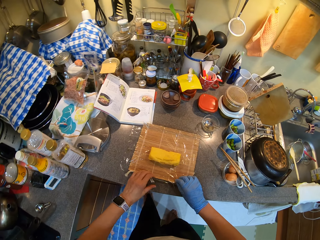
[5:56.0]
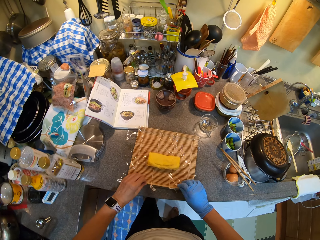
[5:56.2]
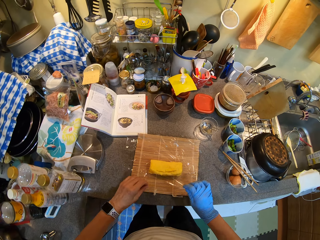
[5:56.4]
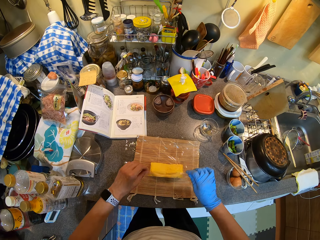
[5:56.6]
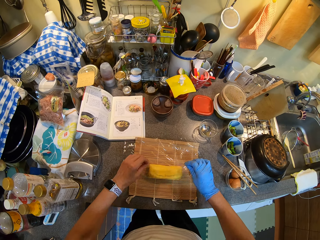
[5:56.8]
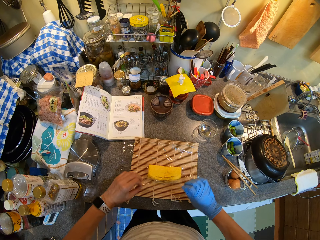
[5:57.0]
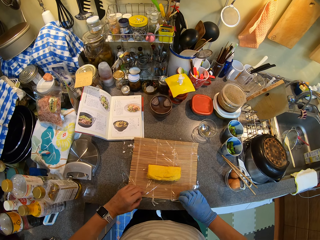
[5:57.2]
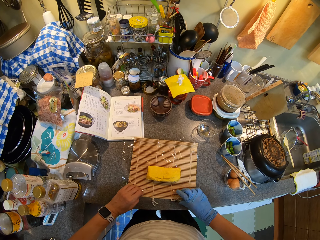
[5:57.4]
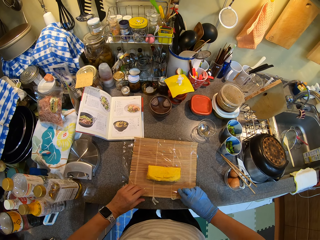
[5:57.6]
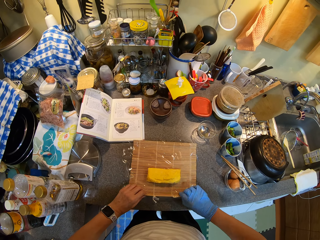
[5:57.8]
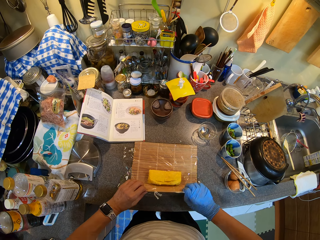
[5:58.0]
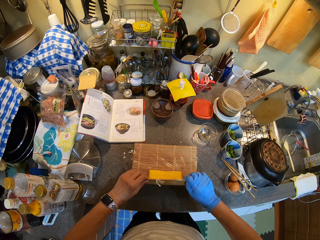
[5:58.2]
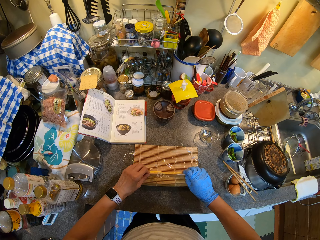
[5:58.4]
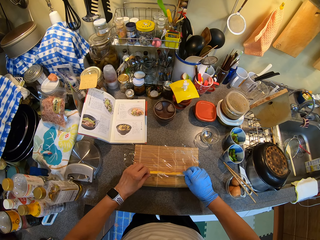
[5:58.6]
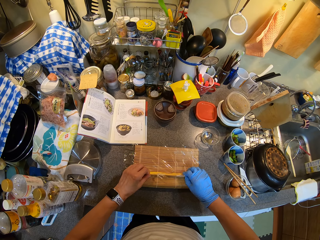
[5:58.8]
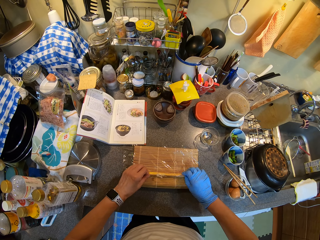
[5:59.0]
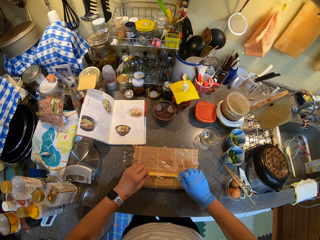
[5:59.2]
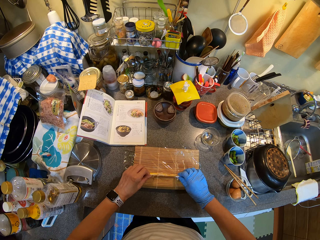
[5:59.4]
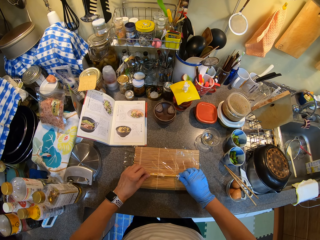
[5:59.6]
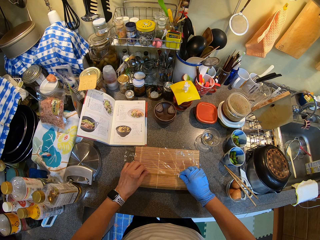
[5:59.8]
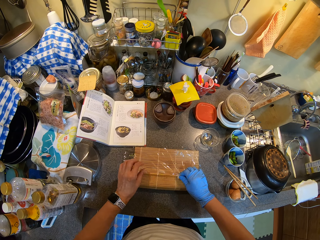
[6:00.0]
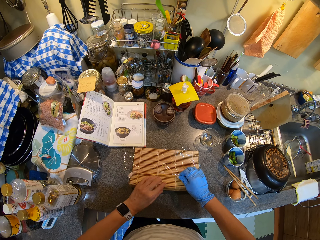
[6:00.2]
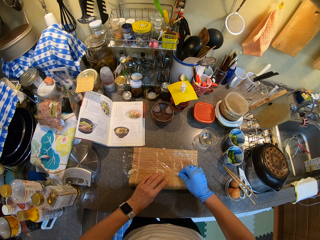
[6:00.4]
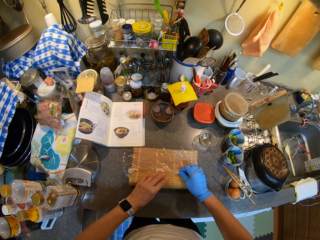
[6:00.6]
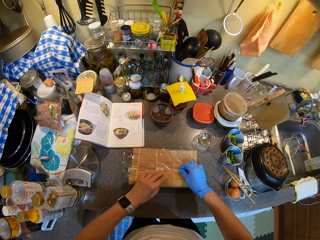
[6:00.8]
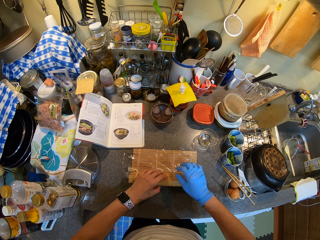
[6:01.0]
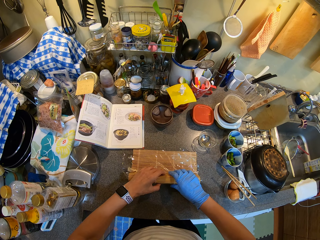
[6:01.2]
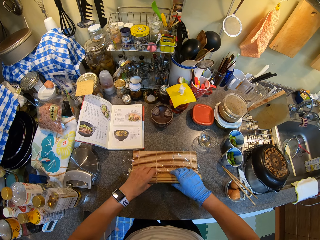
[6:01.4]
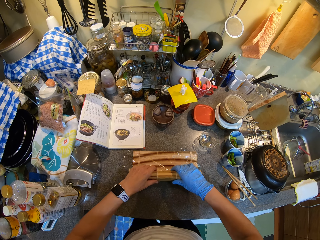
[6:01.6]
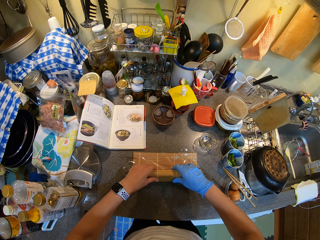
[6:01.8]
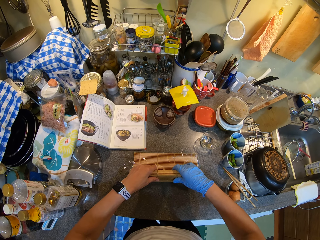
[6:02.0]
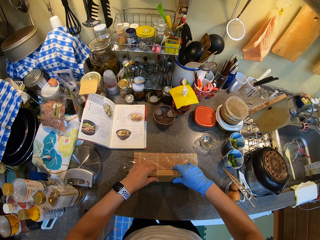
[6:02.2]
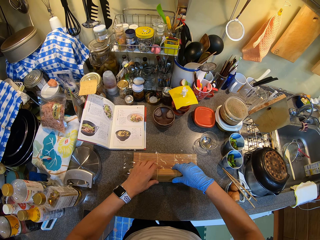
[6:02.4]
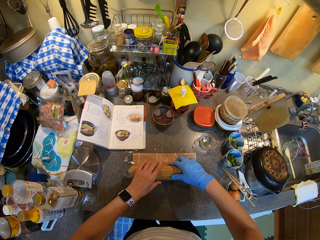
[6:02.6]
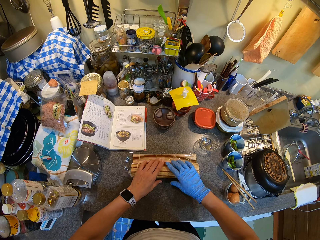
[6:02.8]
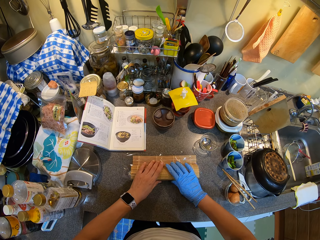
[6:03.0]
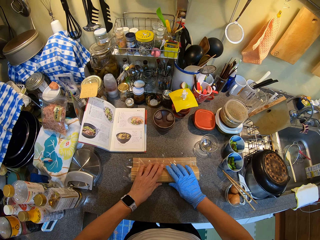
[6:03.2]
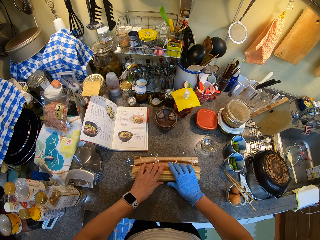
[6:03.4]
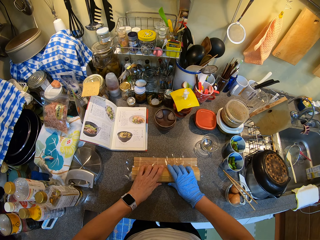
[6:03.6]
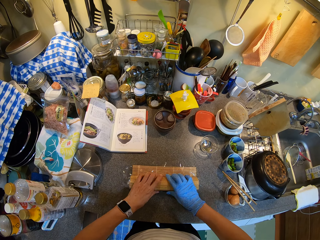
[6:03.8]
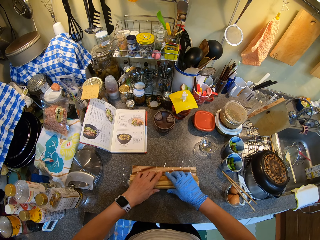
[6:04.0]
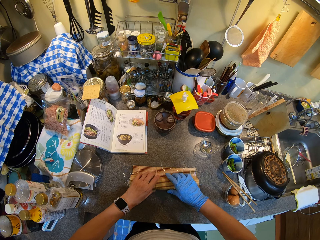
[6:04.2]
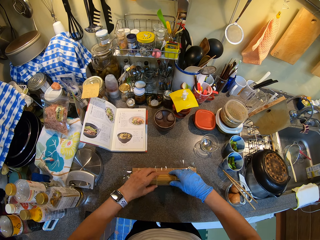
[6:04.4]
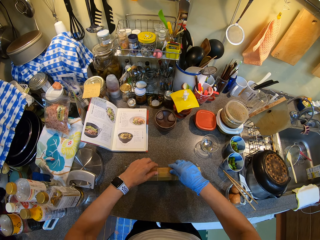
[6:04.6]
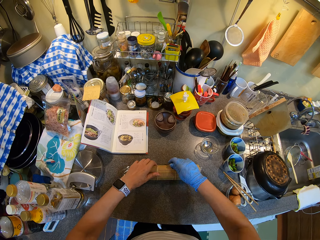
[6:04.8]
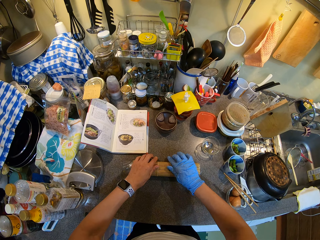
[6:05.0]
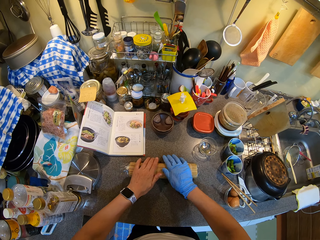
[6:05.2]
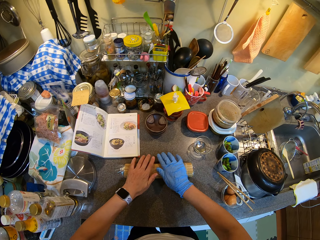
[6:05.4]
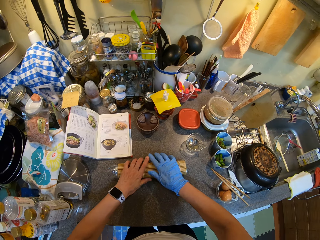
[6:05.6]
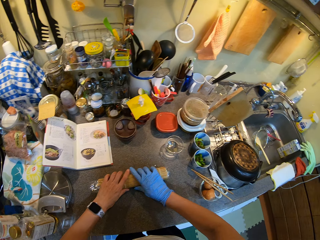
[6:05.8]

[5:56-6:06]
The camera wearer wraps the egg with the polythene paper and mat.

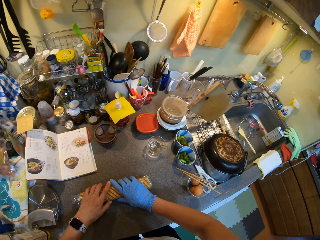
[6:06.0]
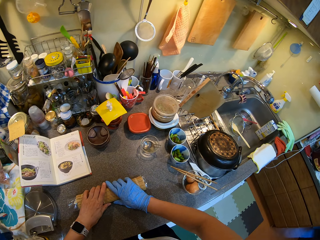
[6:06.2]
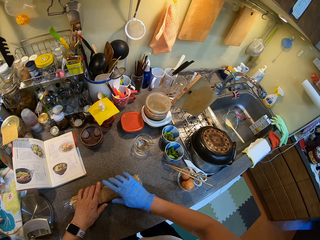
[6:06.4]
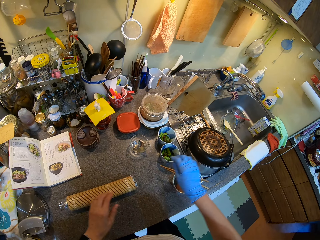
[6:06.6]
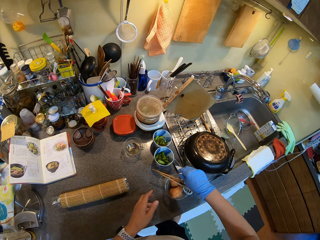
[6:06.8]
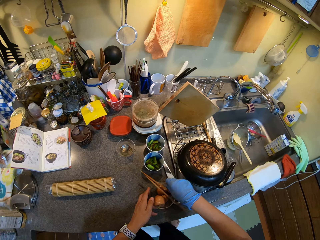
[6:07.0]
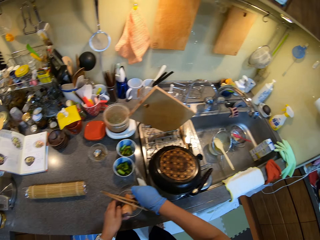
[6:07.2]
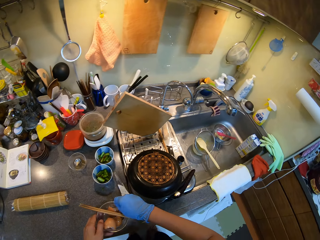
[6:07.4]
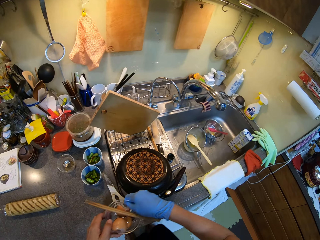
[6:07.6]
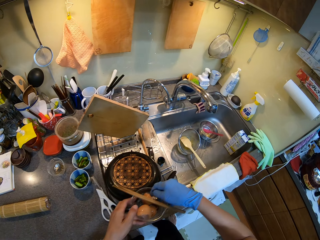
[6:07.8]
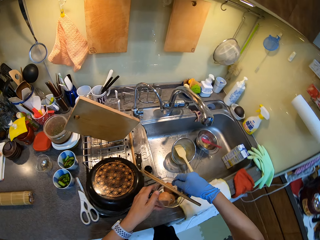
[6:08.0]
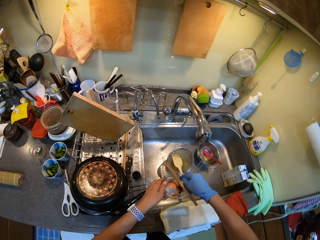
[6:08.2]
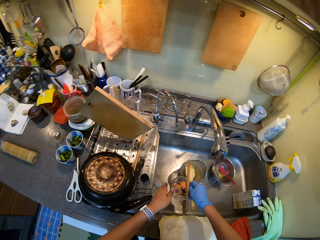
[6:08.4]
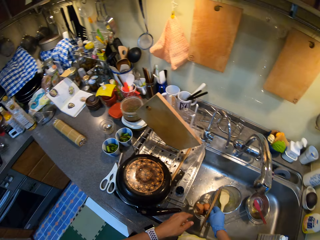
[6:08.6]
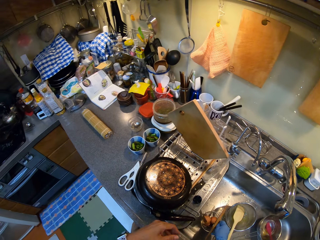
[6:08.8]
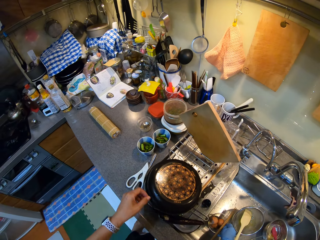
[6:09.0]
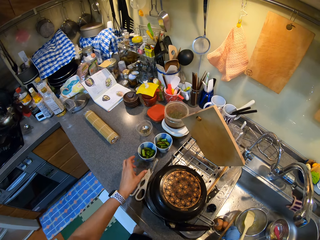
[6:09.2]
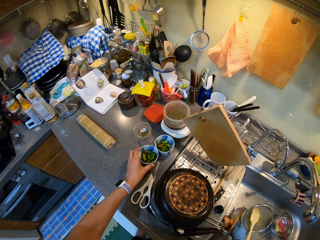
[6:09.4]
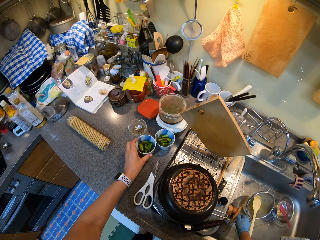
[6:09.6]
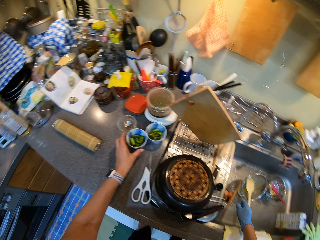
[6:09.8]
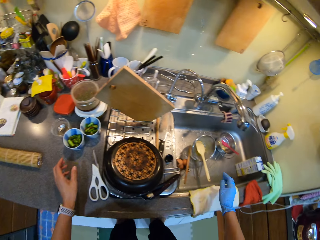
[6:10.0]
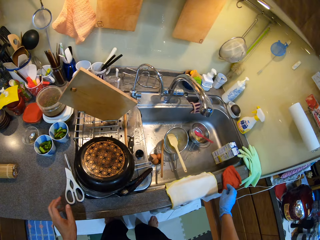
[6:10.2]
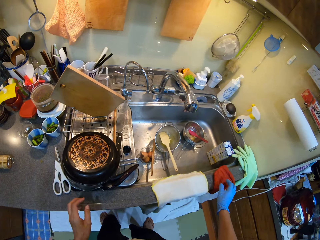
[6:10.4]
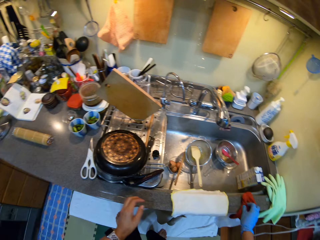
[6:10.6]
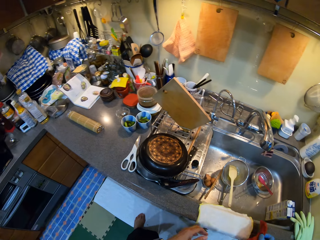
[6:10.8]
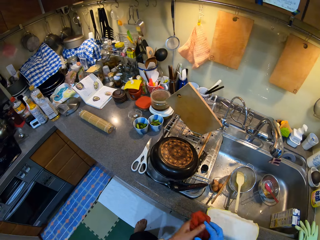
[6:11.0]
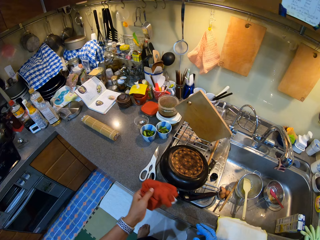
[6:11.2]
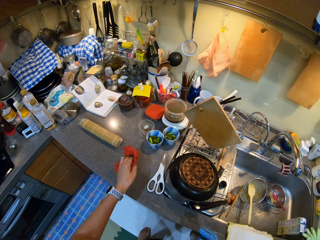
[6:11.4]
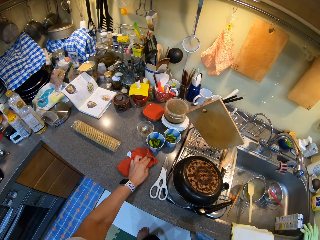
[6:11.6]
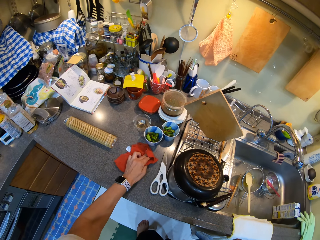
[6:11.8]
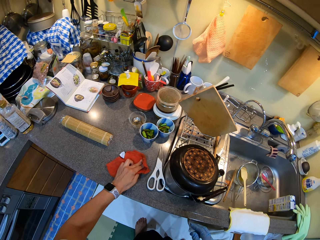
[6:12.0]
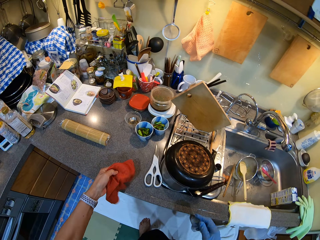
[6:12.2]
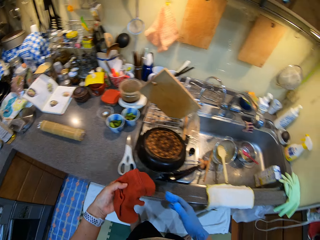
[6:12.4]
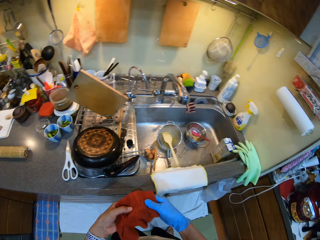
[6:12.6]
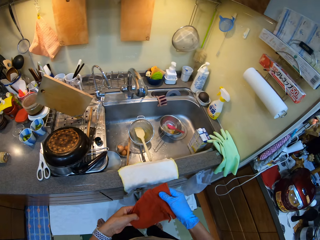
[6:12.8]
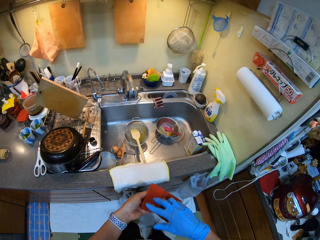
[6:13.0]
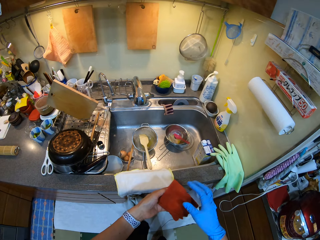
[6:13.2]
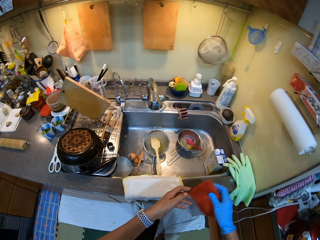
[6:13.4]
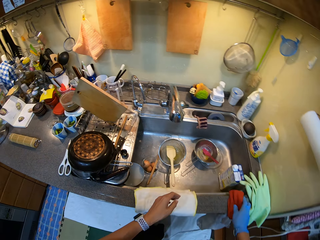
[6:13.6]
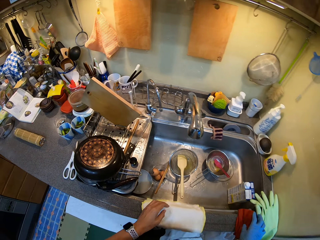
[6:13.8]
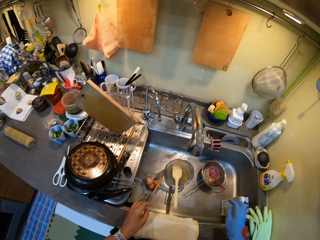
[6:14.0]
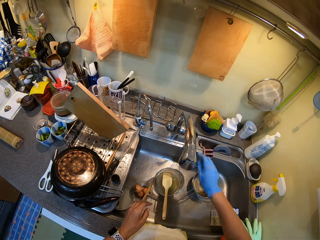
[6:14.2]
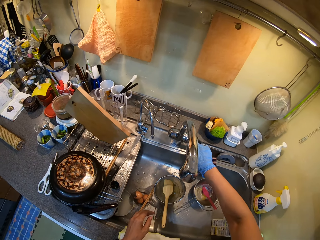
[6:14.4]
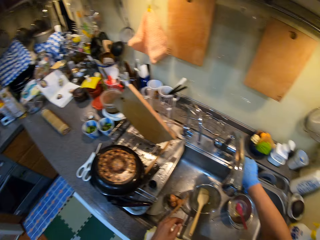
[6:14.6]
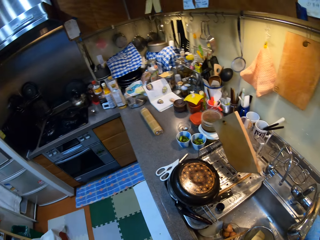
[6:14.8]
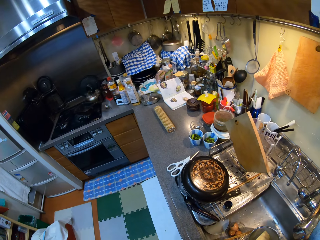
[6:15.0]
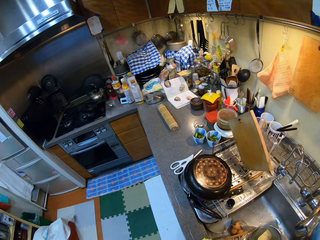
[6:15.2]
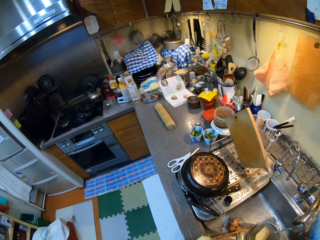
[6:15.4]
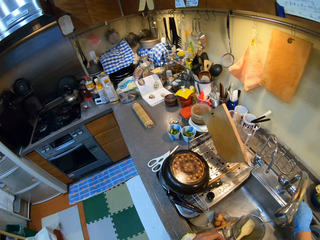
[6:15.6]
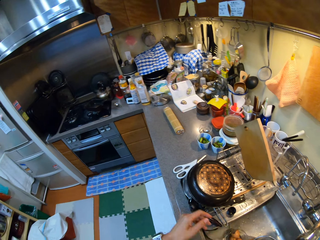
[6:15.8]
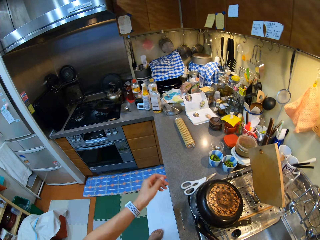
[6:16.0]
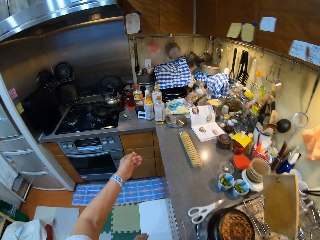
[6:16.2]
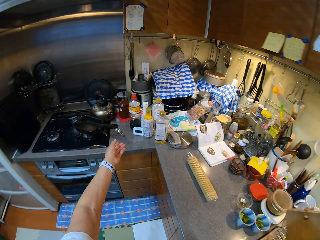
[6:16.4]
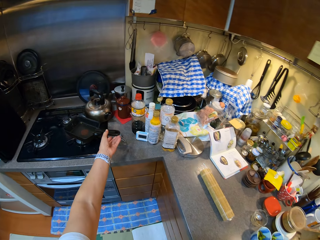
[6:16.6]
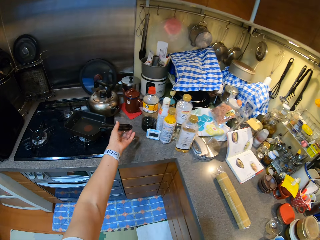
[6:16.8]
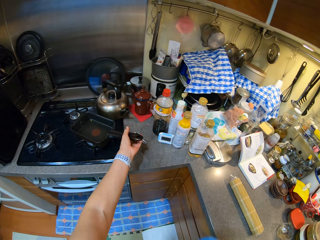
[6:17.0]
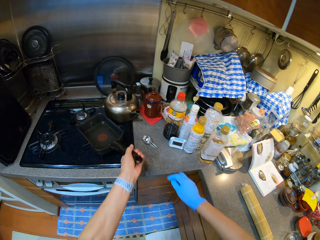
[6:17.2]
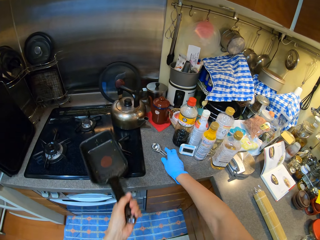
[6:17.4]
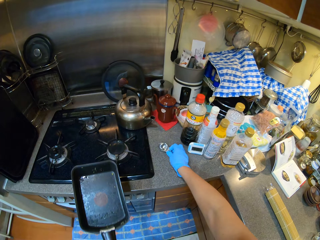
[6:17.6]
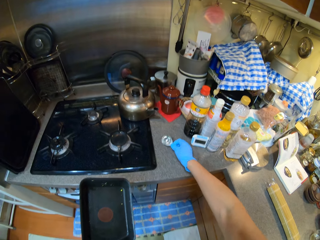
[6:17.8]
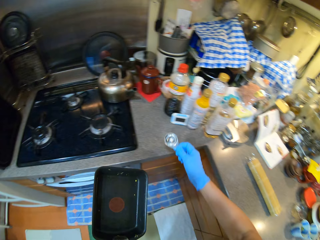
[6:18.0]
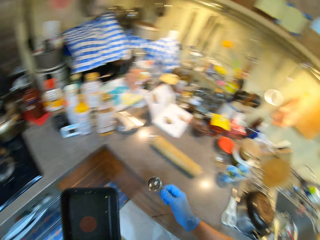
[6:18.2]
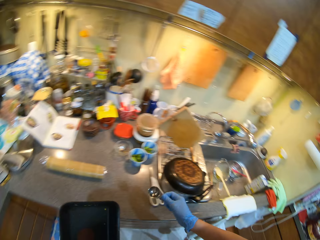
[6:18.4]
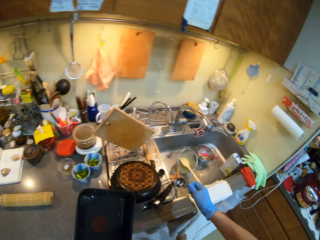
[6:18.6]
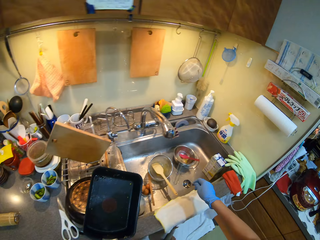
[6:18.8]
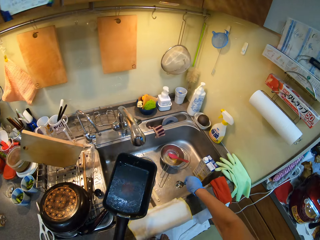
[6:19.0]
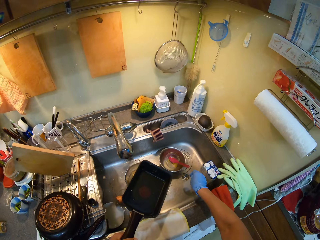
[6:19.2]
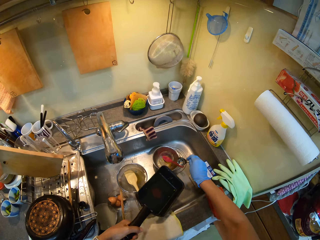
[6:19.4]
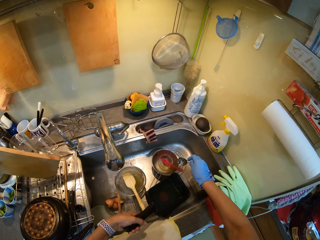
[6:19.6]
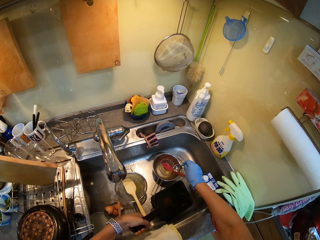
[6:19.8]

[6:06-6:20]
The camera wearer picks up a glass. They put the glass or utensils in the sink. They pick up a towel. They wipe the counter top with the towel. They open the tap water. They pick up a pan and a spoon.
